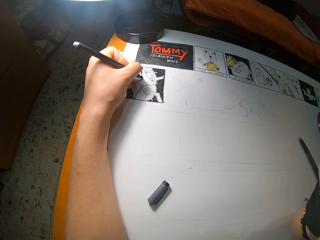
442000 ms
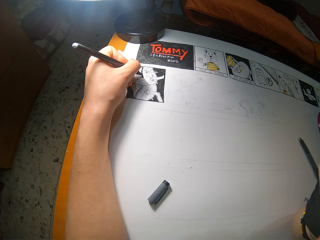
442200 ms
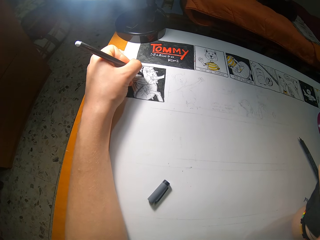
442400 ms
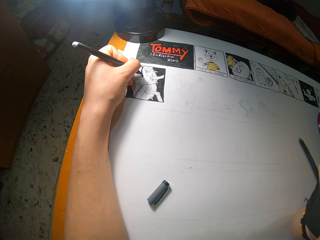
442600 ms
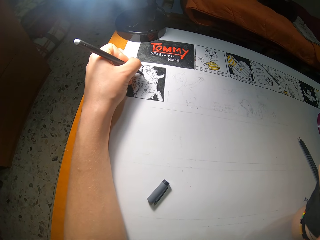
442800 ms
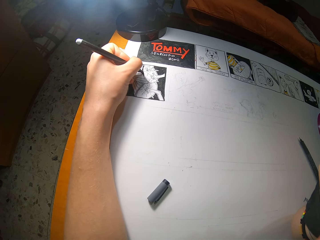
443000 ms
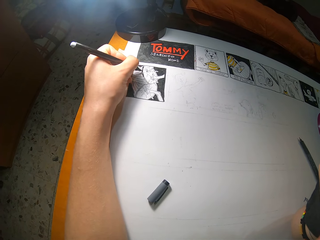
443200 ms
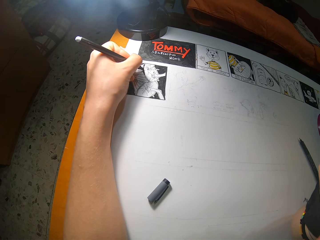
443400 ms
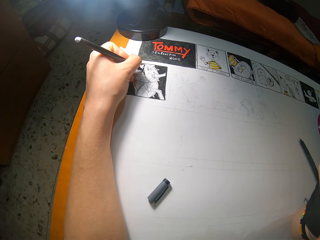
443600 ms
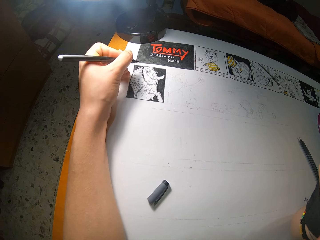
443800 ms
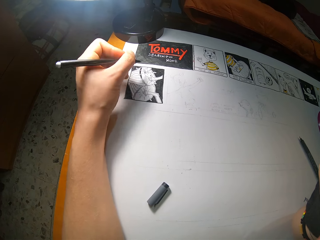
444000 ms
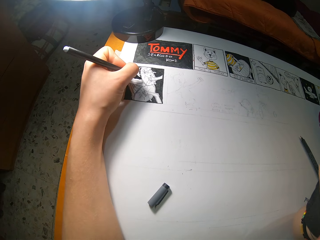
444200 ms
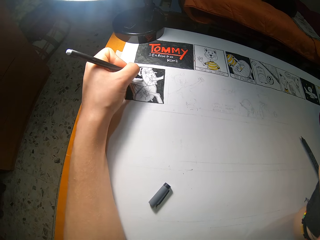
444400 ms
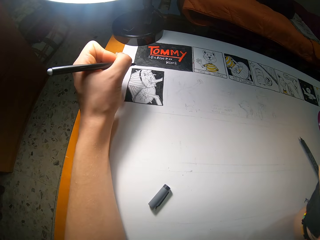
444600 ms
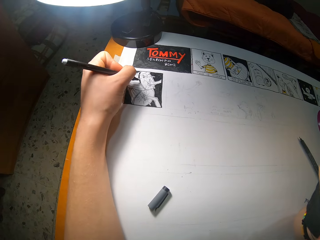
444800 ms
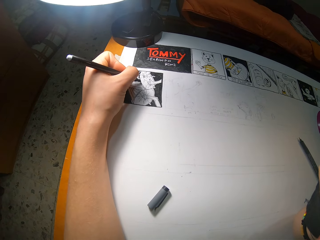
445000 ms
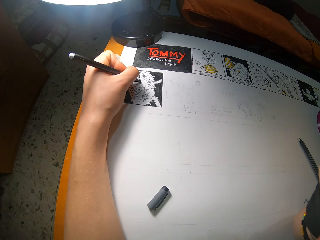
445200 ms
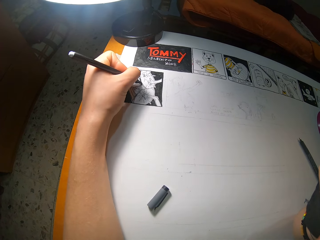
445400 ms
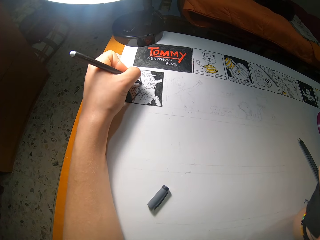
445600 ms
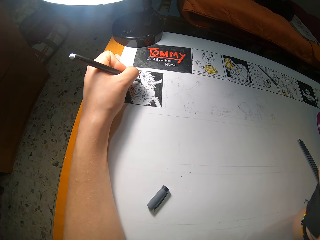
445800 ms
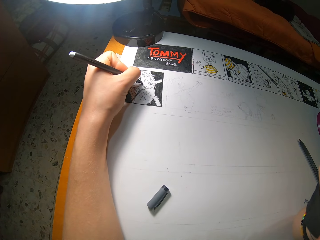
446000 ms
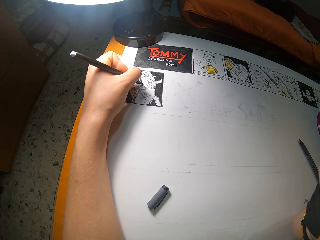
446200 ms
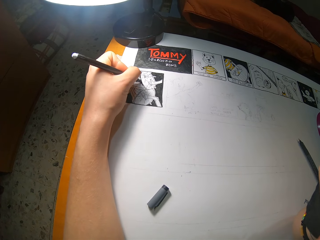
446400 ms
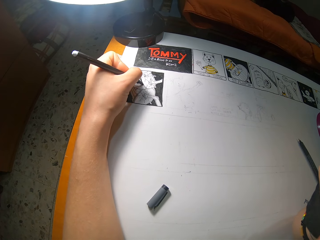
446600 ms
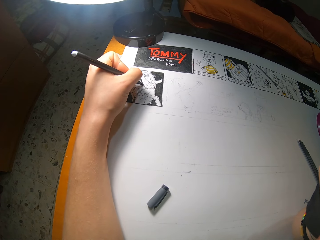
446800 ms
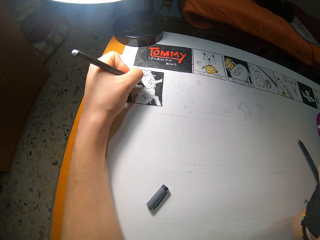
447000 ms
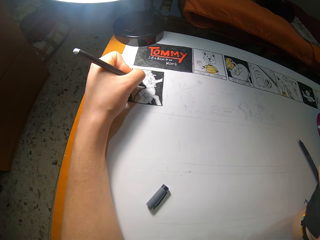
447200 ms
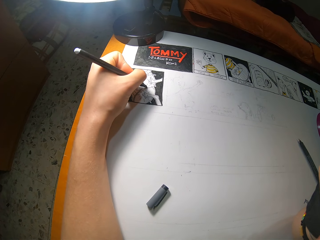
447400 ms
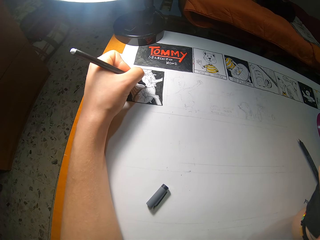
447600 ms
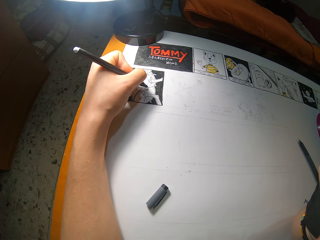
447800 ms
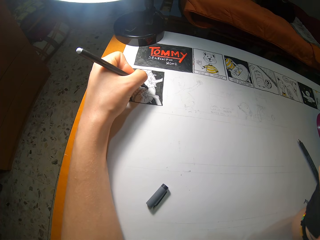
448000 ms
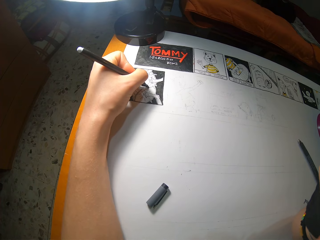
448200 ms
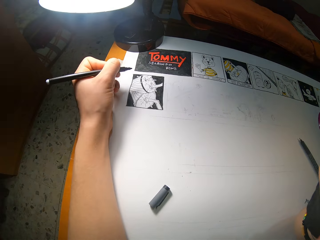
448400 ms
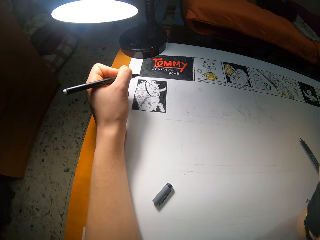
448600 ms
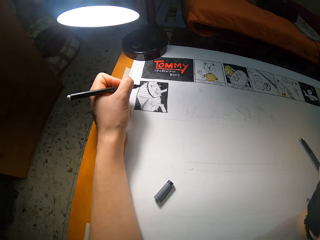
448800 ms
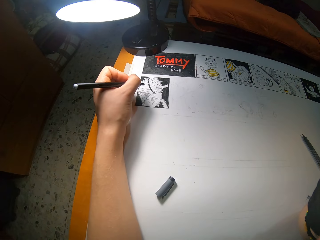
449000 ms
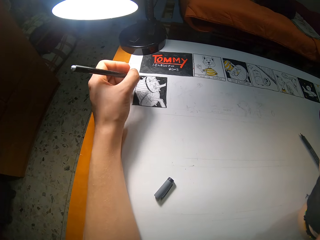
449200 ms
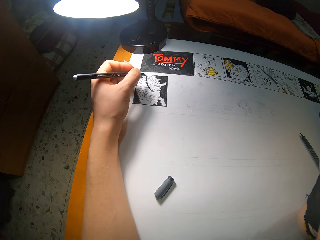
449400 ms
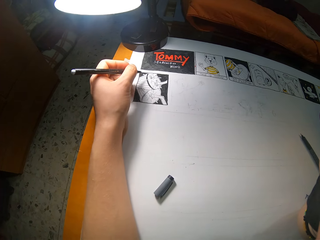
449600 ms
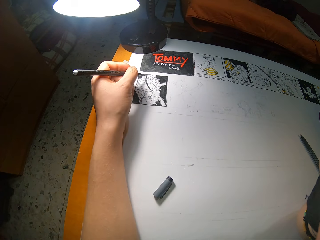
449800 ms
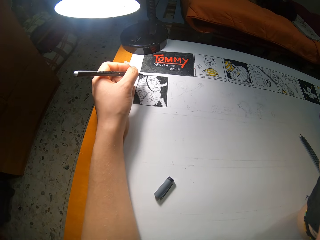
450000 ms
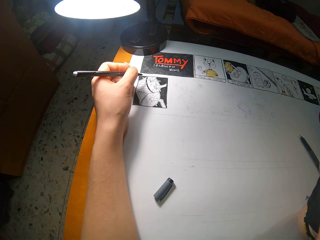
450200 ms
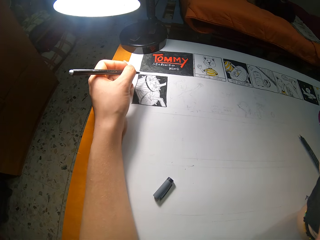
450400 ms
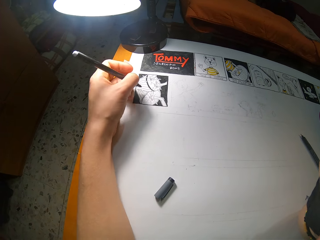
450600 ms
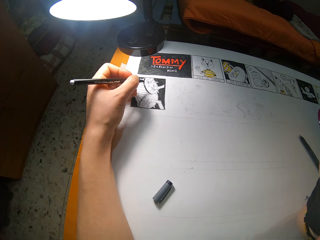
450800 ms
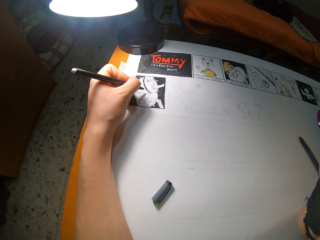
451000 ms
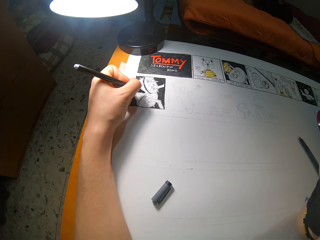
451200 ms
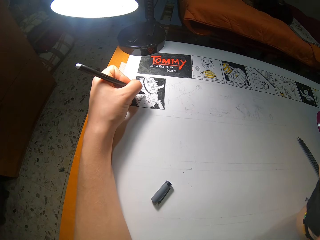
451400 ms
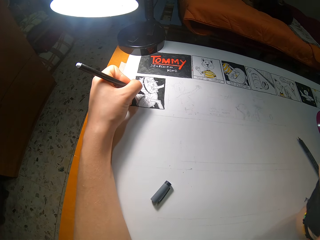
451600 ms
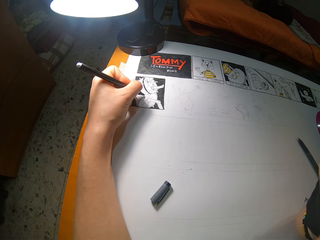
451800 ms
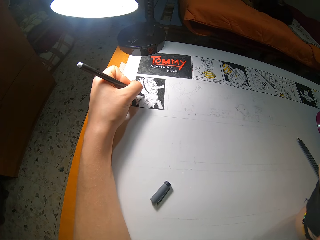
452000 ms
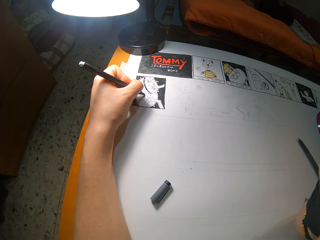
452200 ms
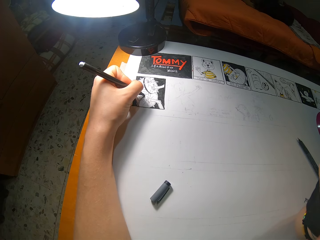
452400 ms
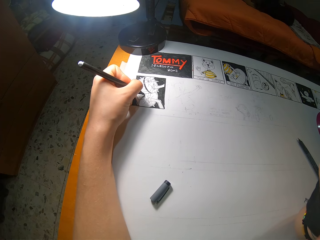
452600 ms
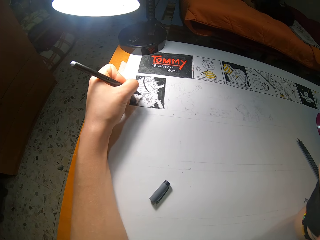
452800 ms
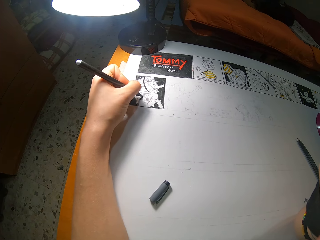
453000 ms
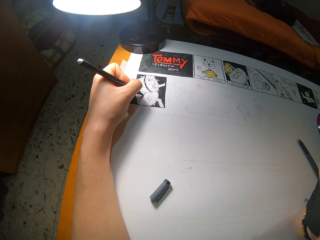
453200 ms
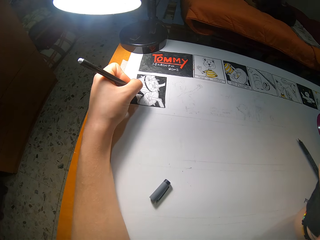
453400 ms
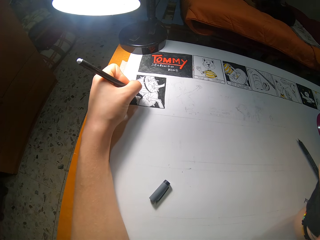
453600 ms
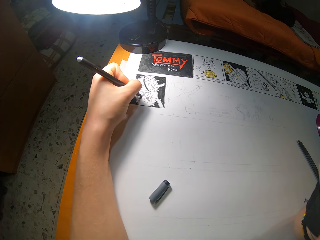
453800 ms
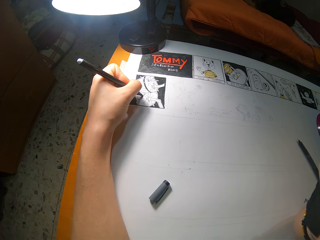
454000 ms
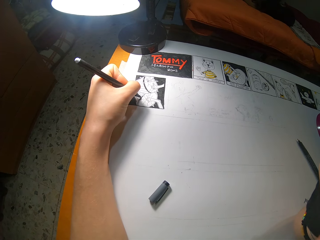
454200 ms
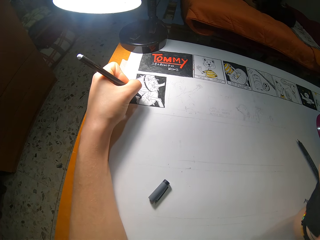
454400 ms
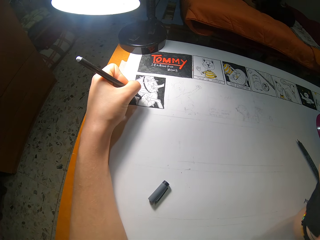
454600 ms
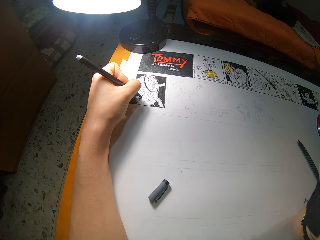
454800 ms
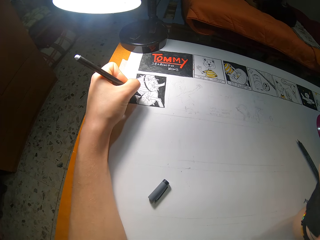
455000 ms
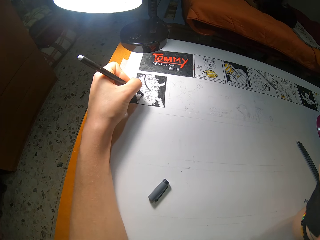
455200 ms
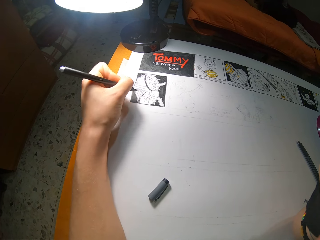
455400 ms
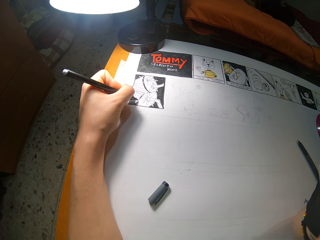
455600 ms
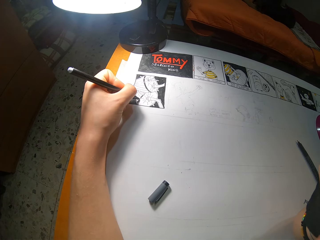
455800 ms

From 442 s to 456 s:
The camera wearer lifts a hand with a pen. They draw on a book.

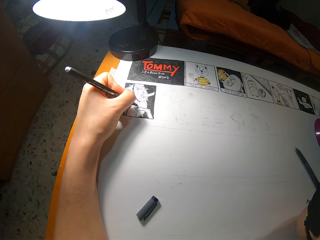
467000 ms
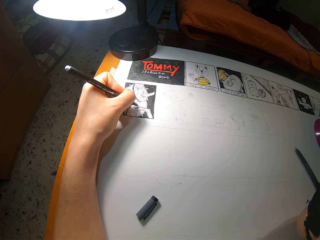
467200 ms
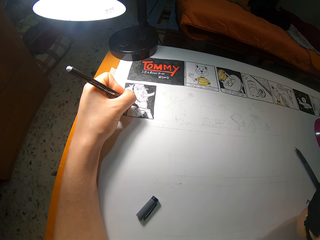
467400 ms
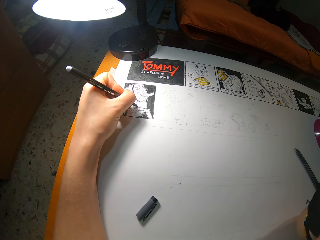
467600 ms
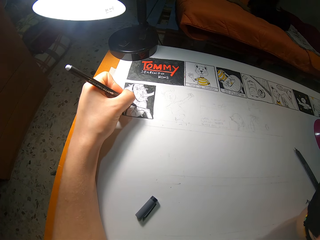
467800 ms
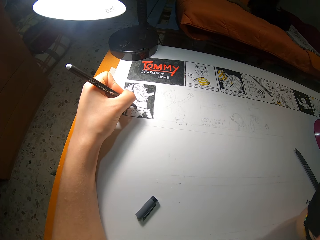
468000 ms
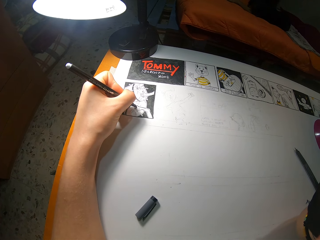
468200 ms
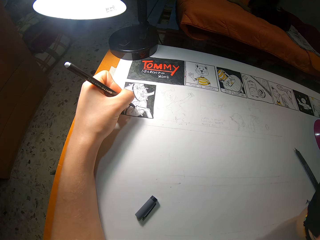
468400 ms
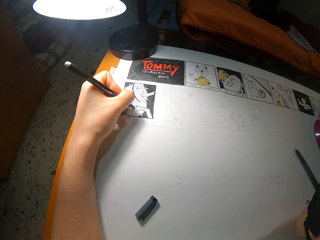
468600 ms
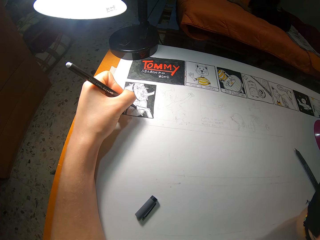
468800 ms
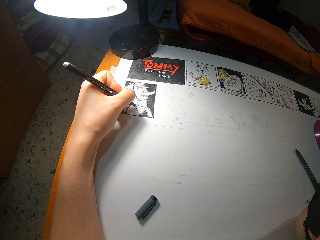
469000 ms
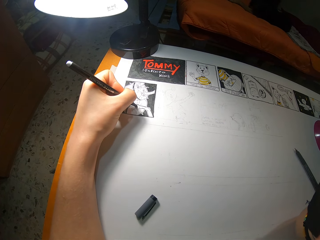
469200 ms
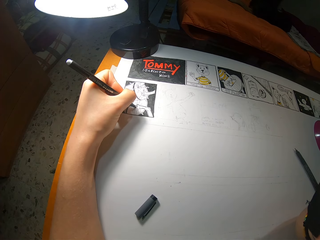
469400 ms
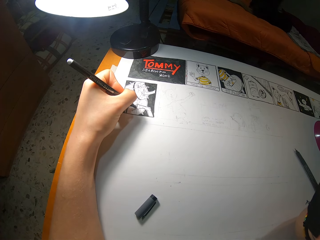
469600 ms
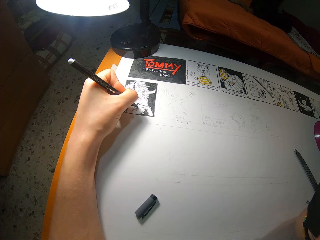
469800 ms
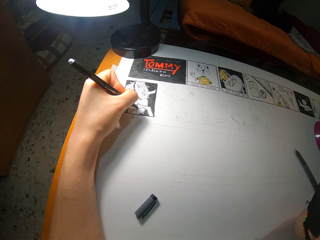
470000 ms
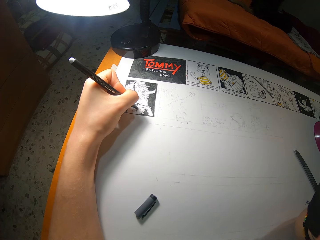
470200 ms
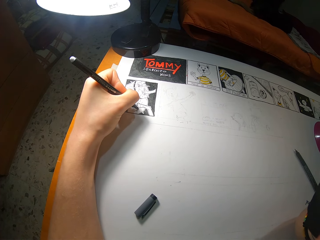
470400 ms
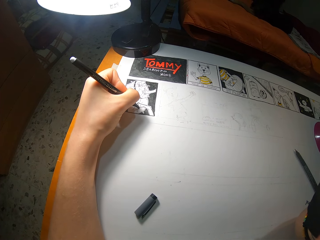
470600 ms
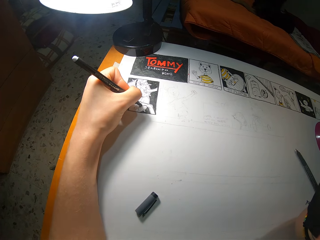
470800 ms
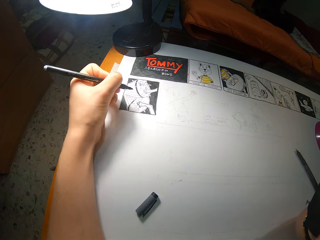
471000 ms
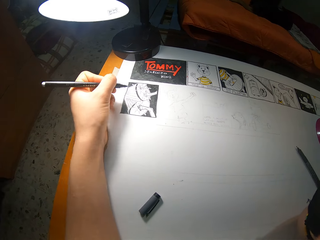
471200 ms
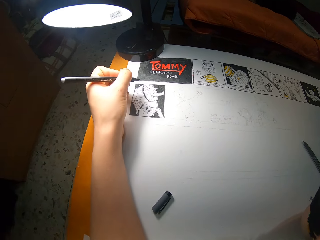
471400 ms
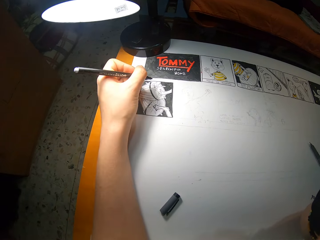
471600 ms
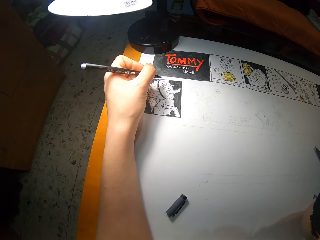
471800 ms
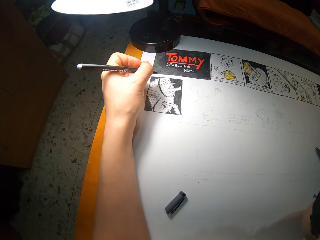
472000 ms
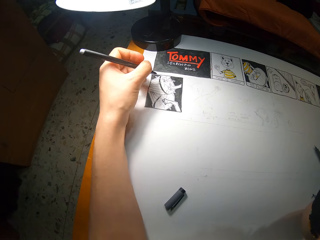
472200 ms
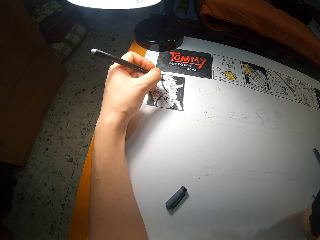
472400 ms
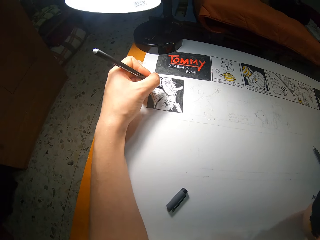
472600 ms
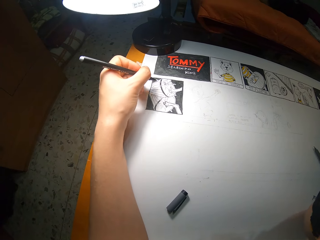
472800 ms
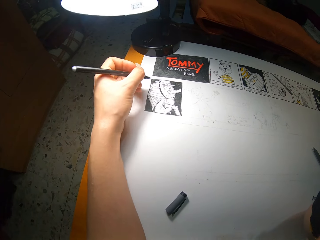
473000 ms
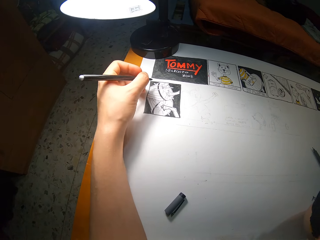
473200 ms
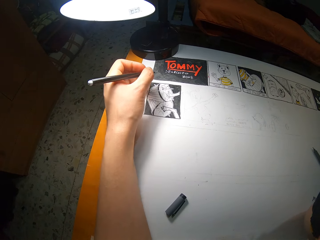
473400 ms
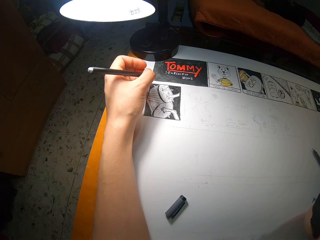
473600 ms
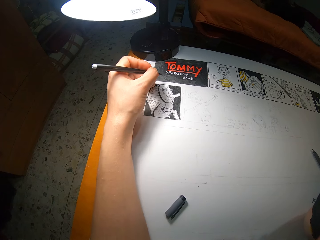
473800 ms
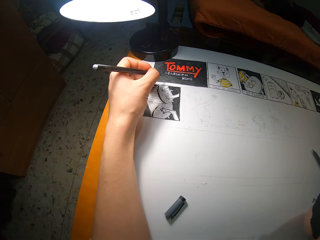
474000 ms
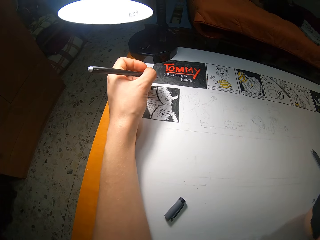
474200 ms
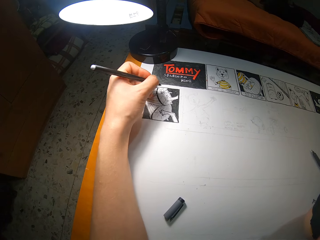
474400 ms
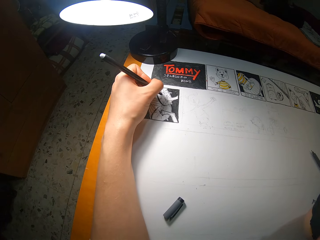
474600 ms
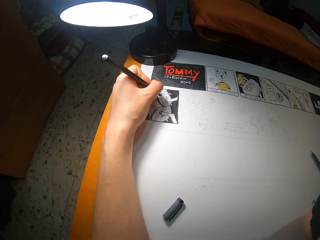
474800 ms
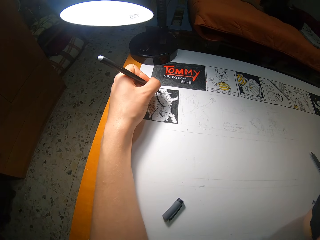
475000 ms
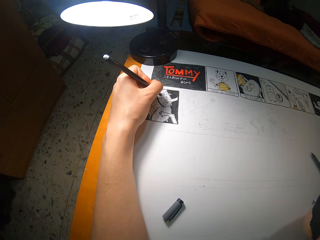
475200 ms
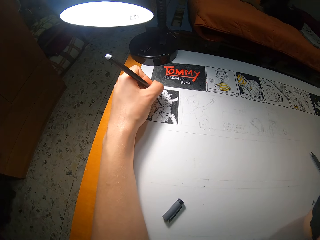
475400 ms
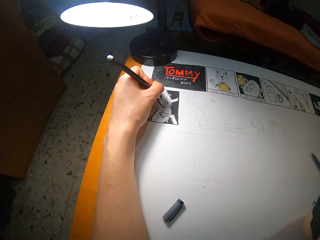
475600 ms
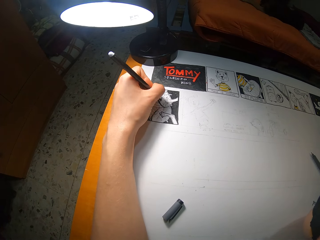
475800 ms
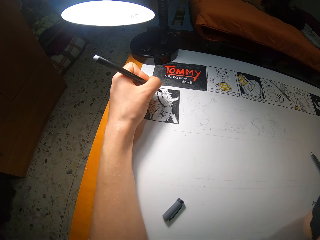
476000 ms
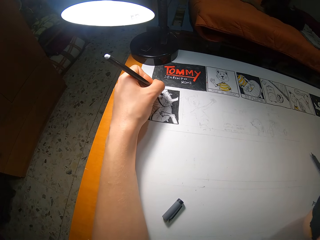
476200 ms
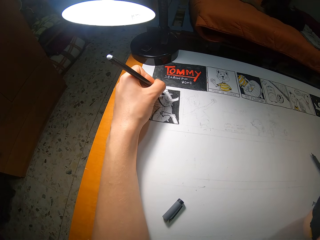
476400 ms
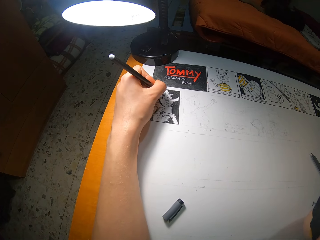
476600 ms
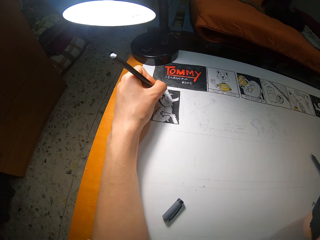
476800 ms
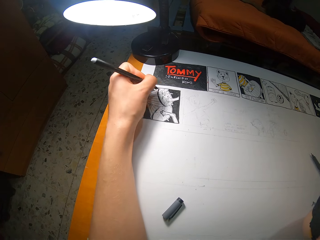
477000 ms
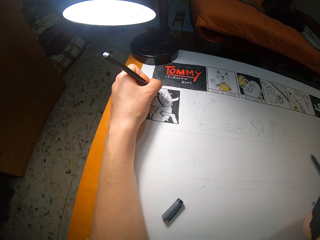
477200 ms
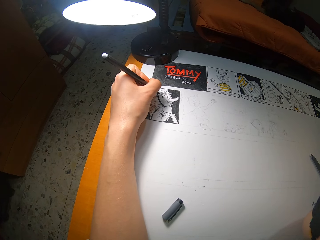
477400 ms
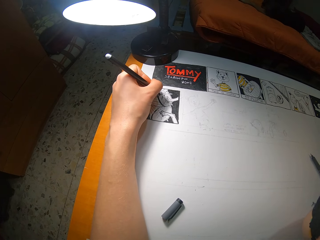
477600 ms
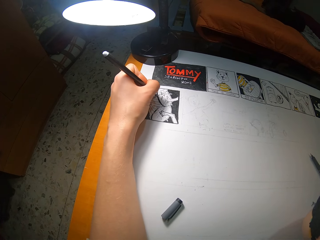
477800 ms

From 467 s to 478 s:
The camera wearer lifts a hand with a pen. They draw on a book.
